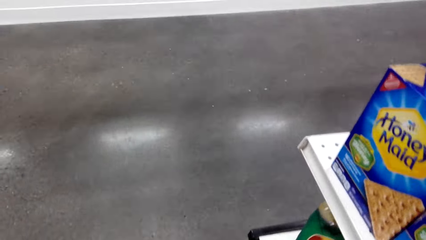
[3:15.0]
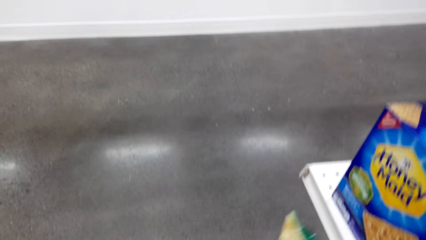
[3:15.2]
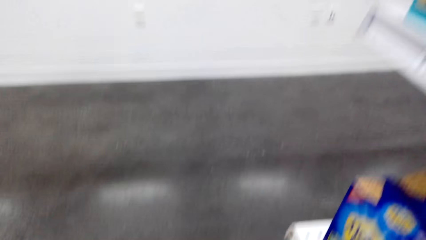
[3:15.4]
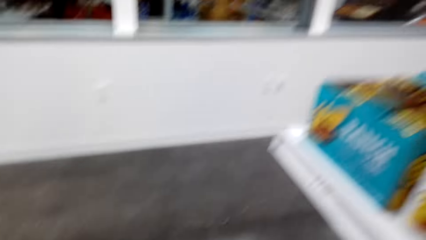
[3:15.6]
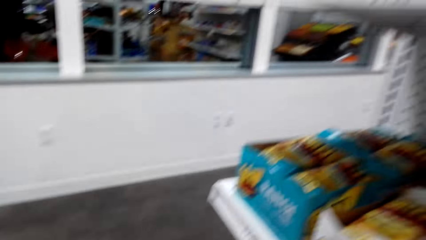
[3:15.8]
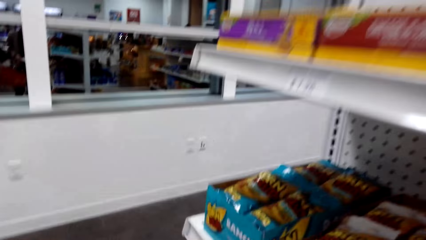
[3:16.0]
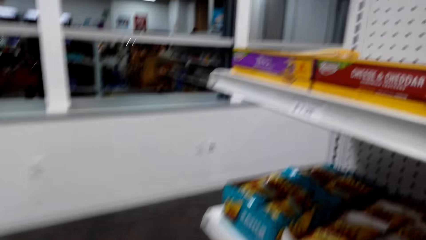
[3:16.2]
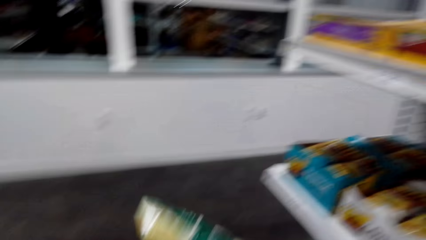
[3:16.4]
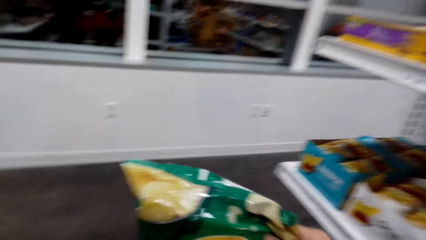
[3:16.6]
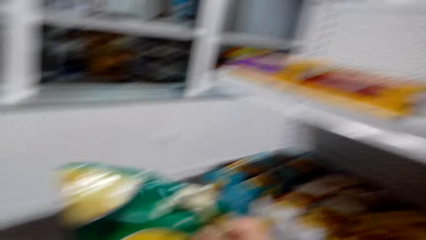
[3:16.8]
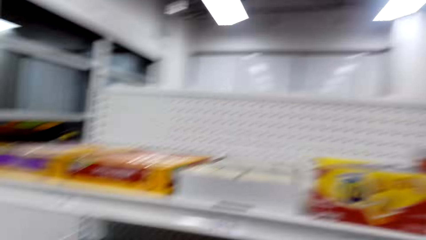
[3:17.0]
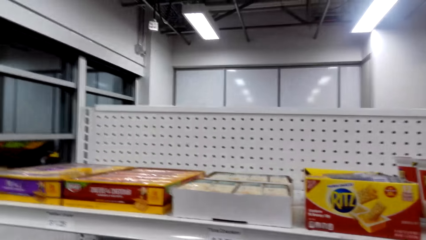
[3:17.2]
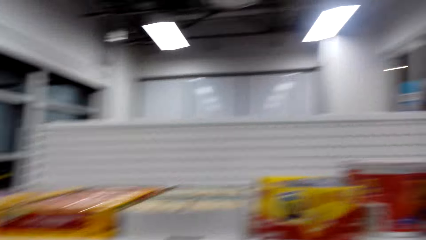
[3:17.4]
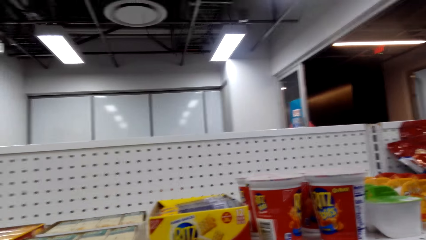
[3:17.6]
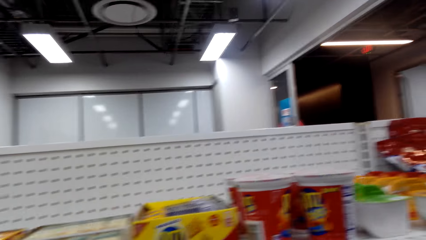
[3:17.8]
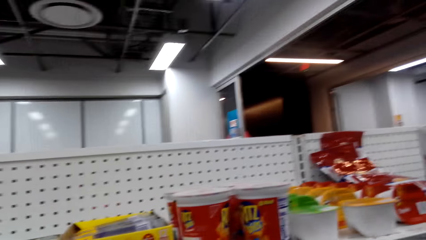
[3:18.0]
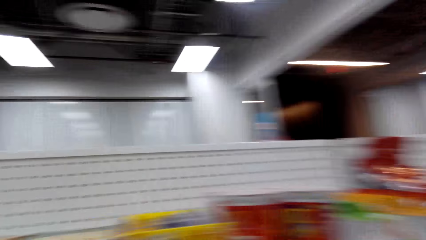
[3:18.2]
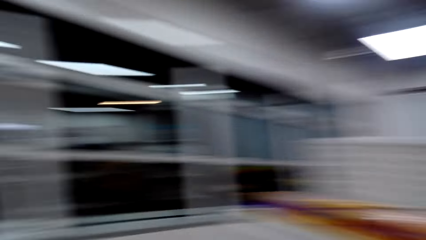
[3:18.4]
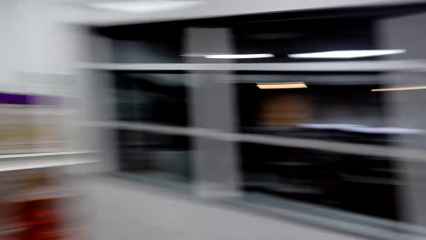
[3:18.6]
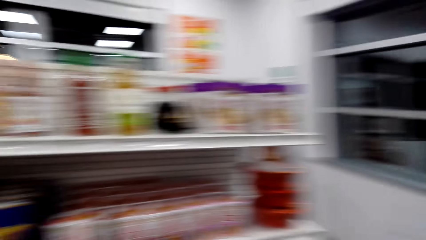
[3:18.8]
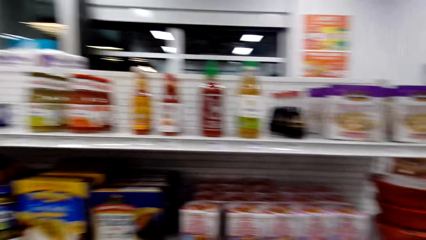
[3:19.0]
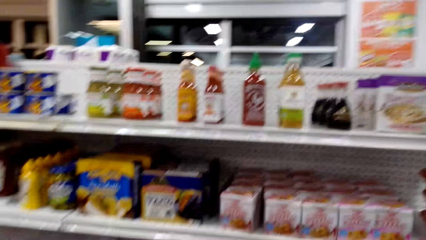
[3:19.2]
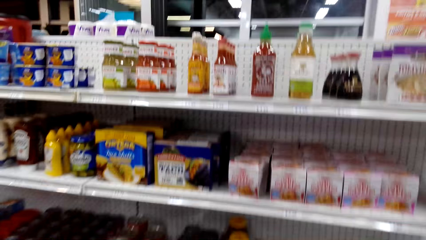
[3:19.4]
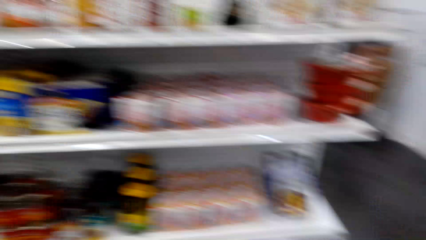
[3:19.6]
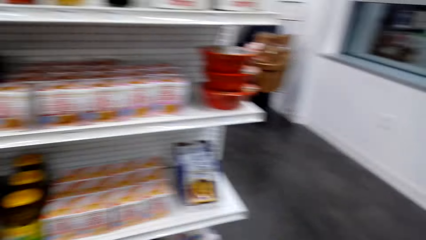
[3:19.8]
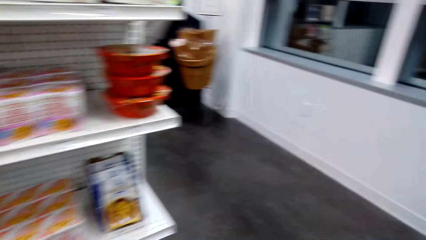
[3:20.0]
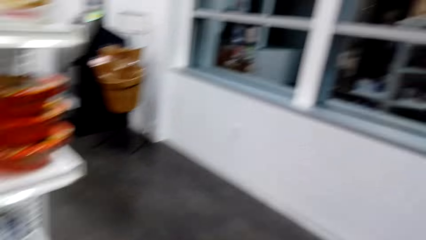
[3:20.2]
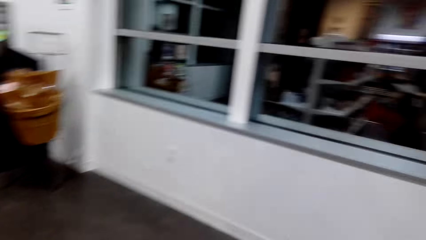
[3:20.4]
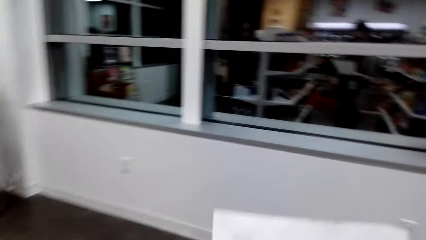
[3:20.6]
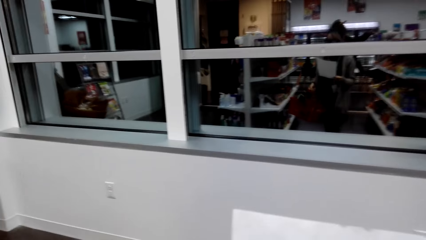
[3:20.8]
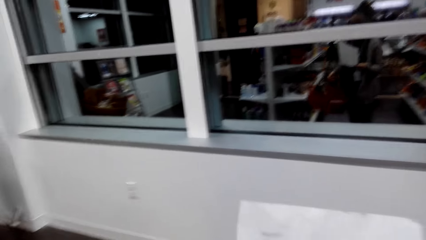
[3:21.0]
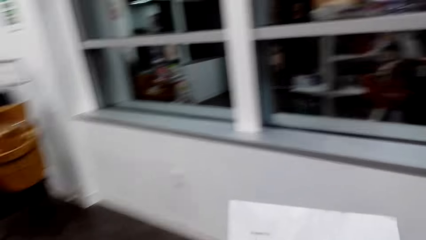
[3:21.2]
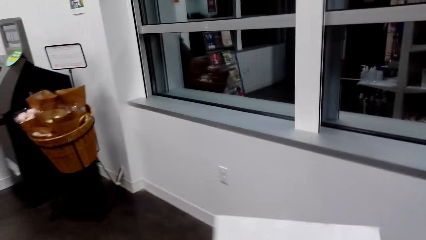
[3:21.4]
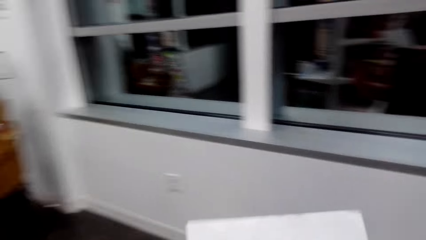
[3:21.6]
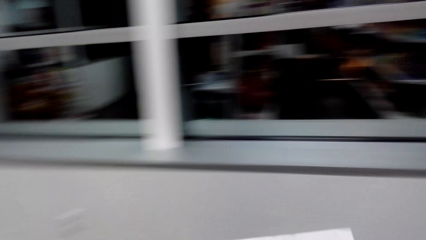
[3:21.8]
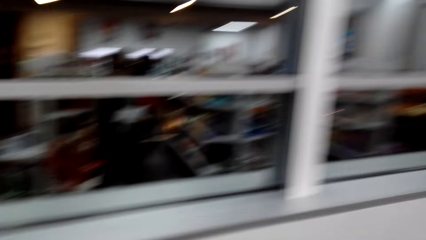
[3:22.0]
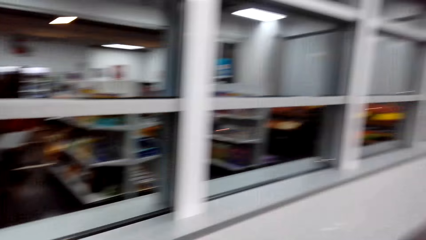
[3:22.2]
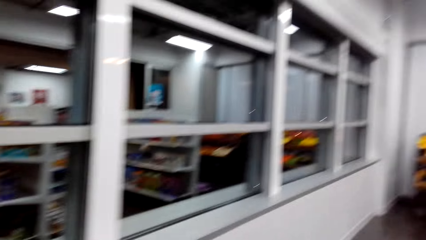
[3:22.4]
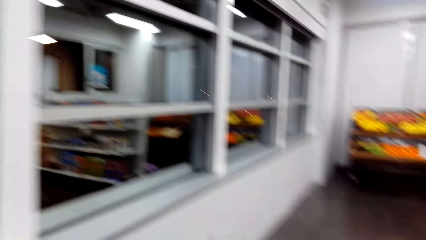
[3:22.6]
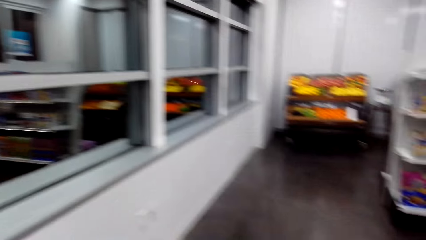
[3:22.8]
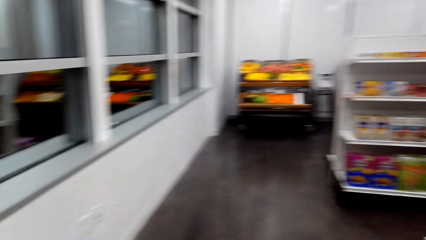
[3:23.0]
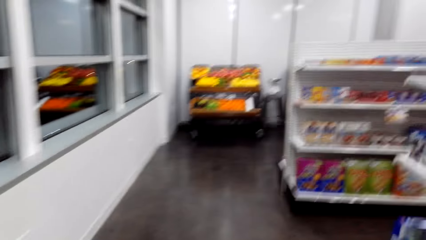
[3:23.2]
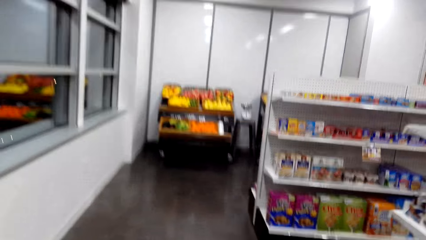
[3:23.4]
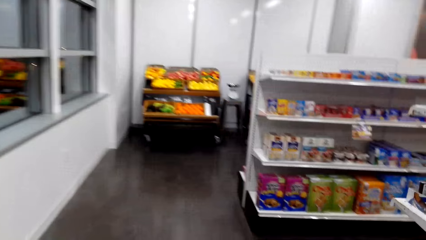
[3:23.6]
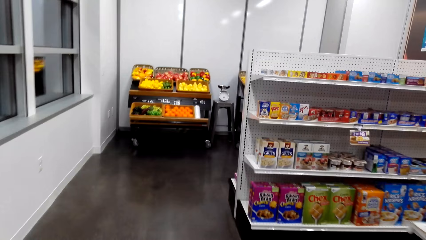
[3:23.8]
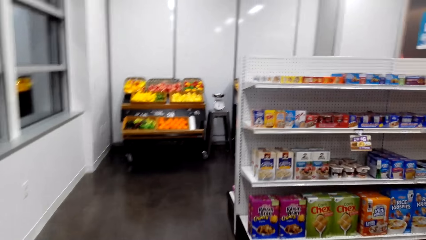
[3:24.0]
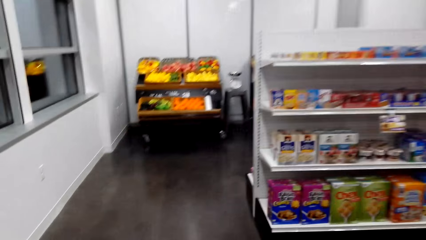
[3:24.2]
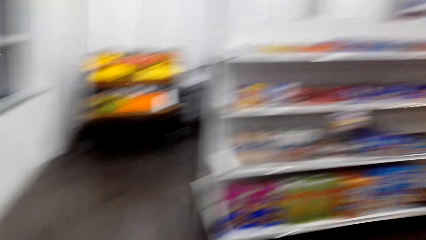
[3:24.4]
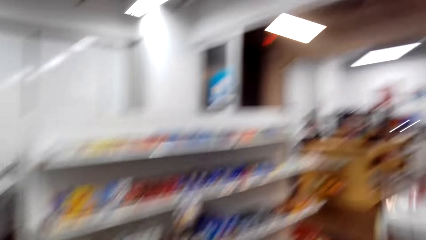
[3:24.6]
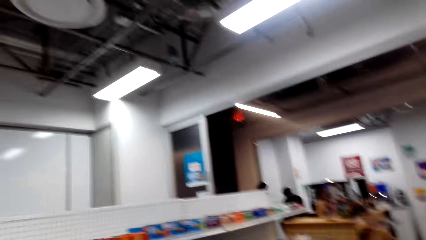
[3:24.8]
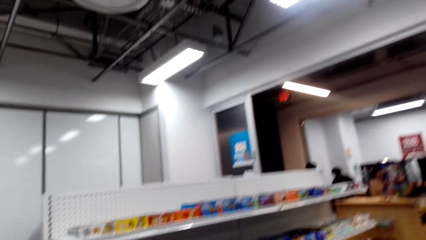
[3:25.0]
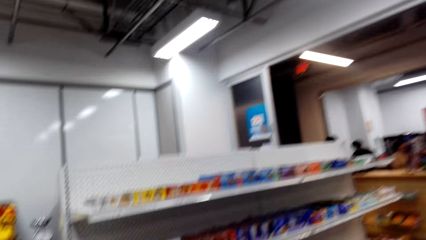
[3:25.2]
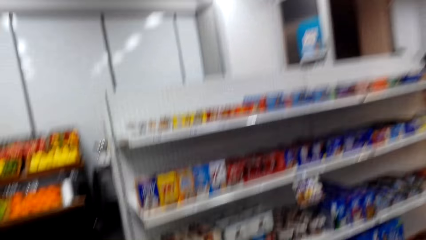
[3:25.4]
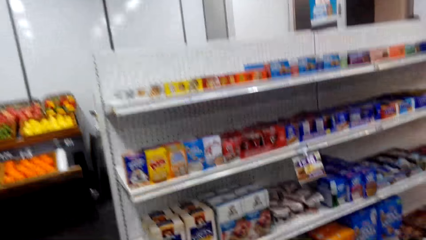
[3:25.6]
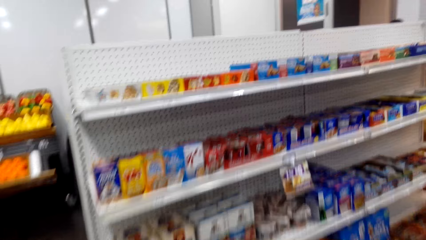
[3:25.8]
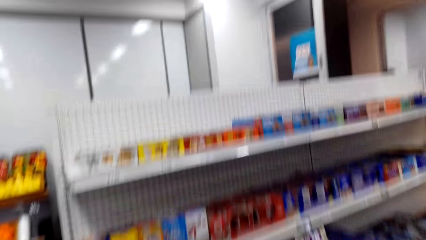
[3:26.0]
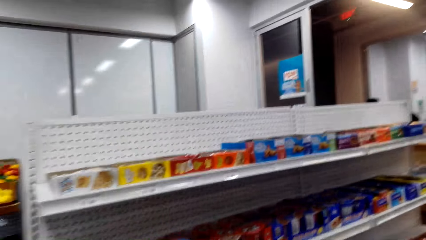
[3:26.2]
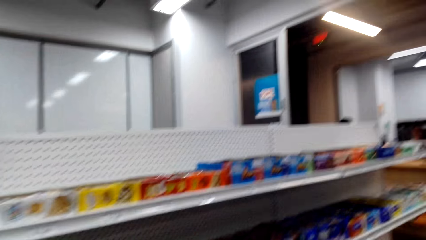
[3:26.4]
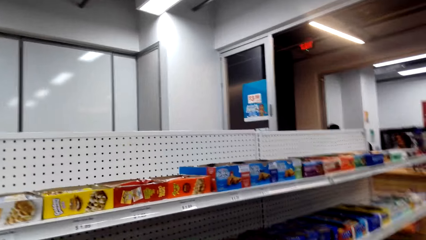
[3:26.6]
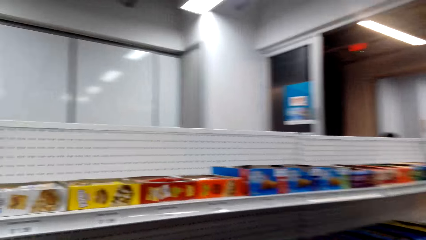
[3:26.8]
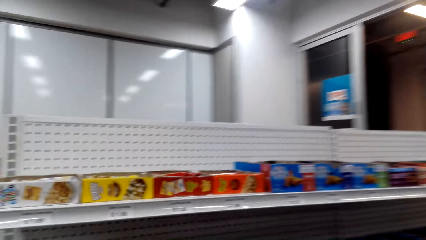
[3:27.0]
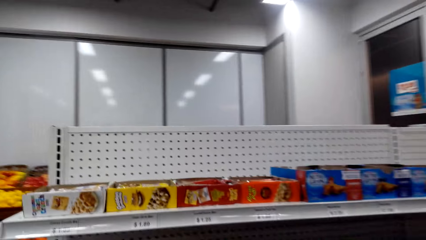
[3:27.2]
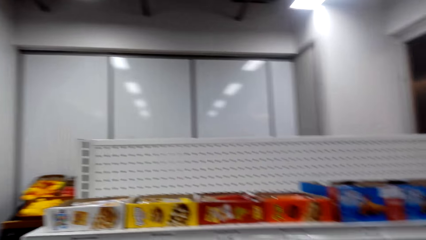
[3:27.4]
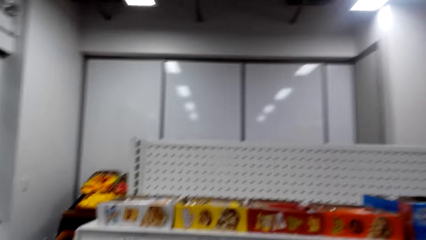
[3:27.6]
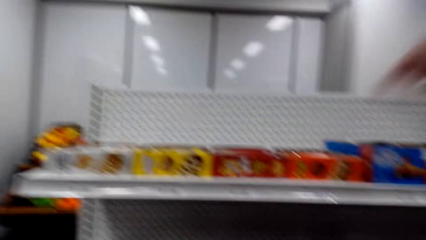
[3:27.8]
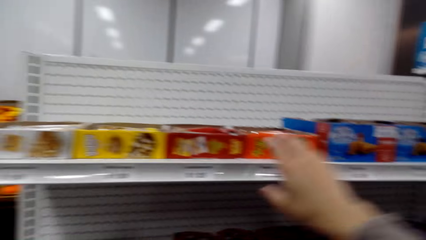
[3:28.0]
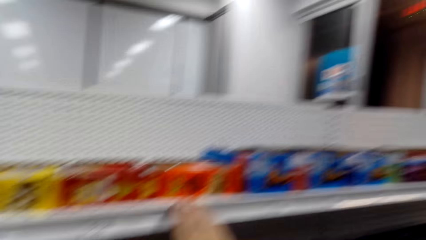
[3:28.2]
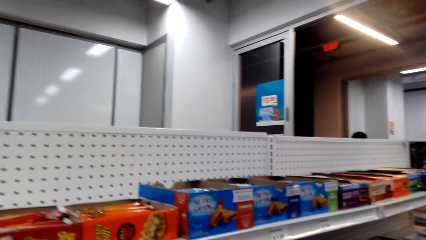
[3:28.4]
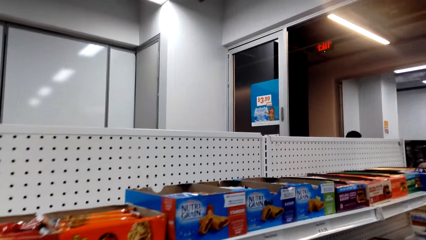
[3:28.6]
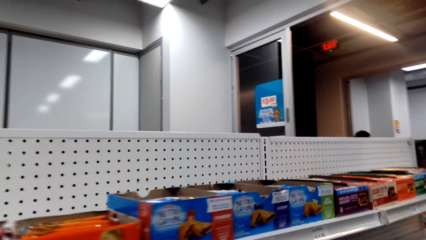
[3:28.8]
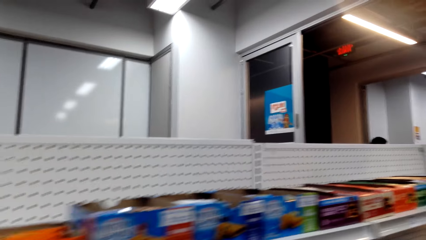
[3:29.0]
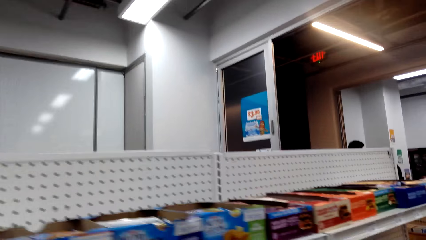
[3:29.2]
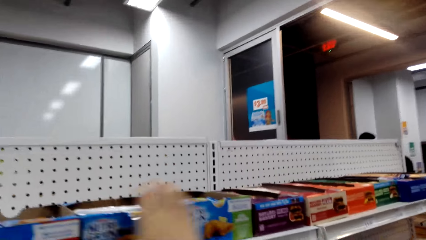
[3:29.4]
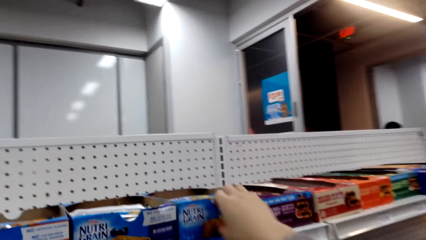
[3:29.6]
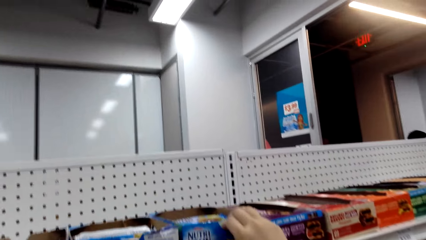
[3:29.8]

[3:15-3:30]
The camera wearer picks a product. They look around. They pick a packet of chips. They walk around. They look at the shelf.
